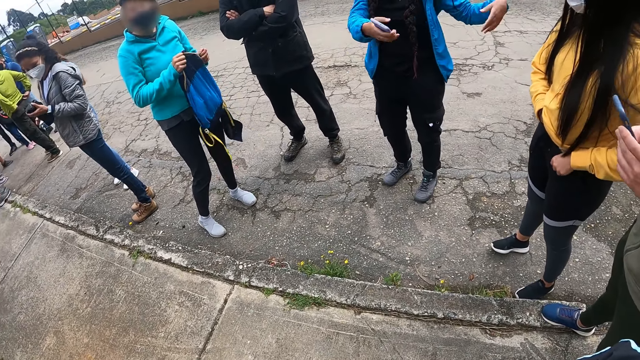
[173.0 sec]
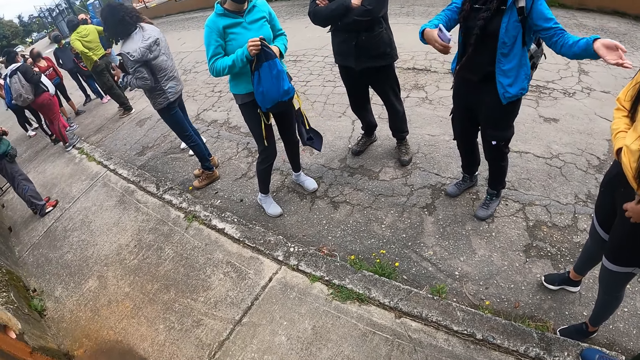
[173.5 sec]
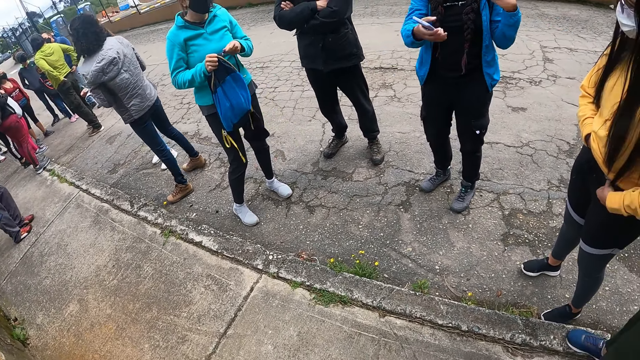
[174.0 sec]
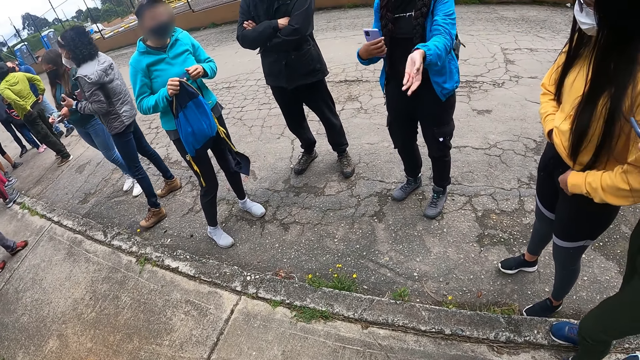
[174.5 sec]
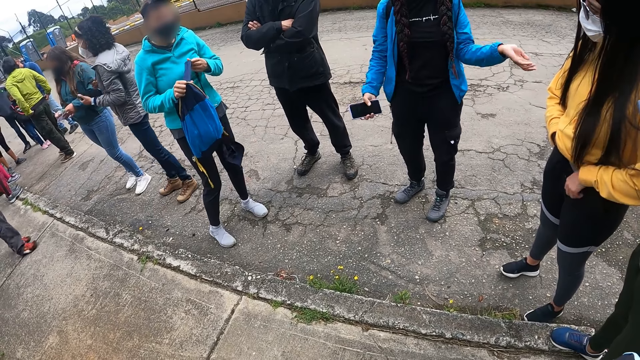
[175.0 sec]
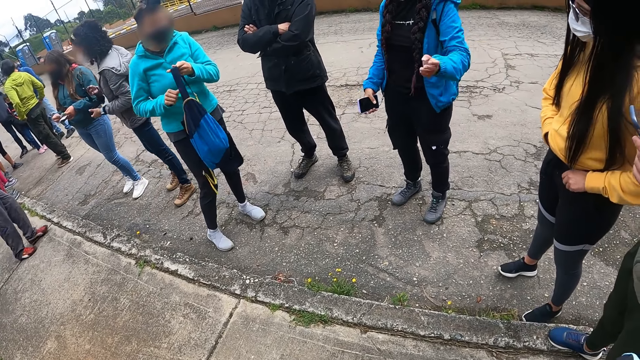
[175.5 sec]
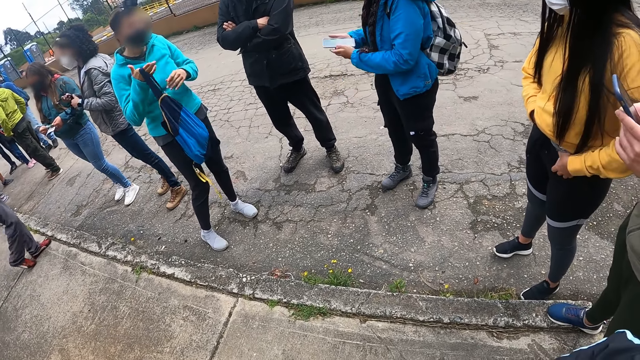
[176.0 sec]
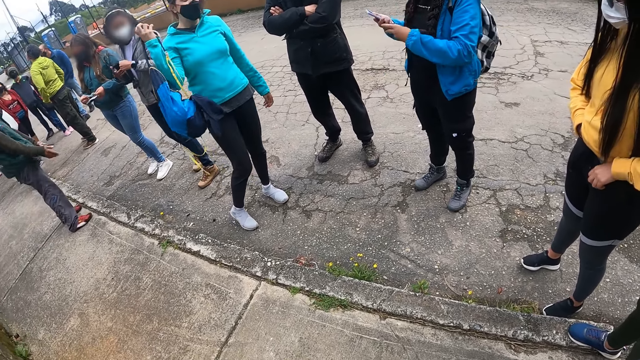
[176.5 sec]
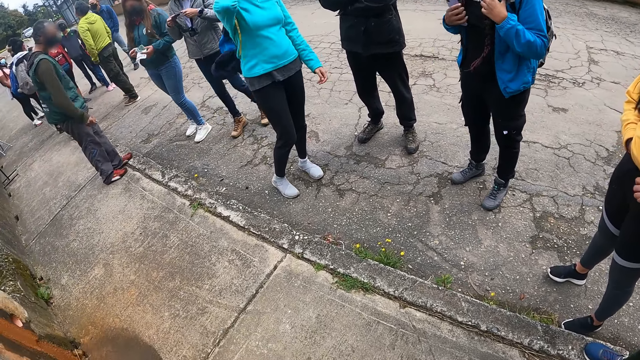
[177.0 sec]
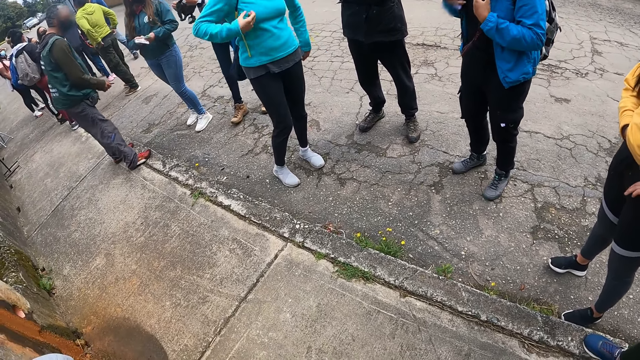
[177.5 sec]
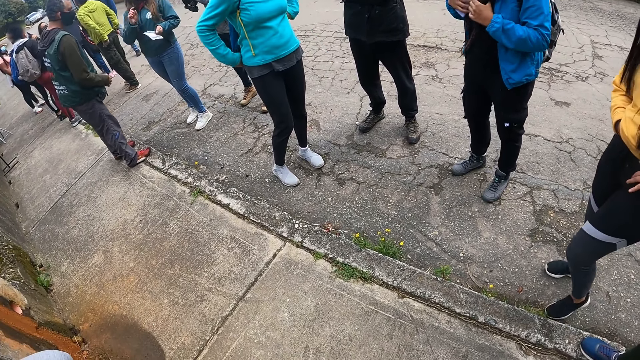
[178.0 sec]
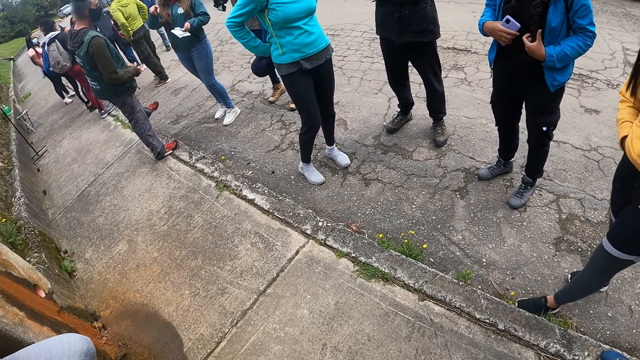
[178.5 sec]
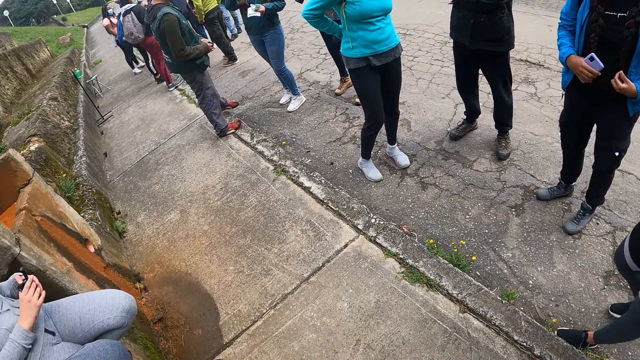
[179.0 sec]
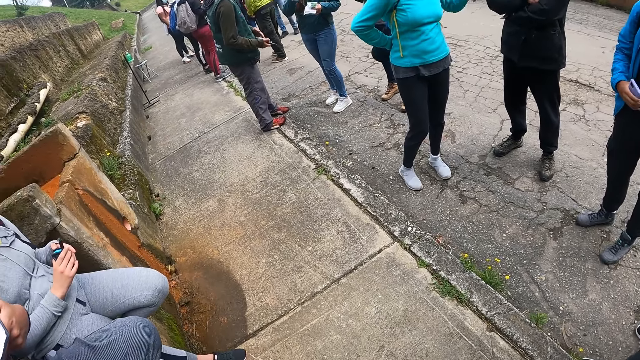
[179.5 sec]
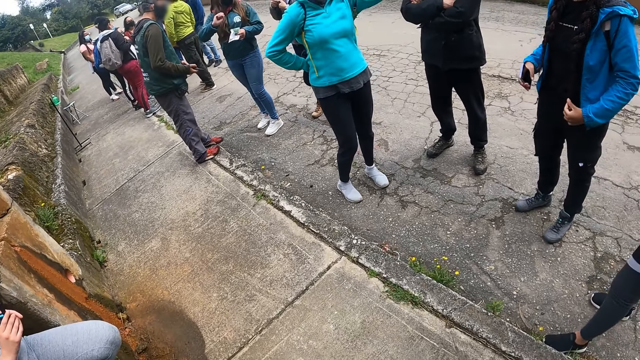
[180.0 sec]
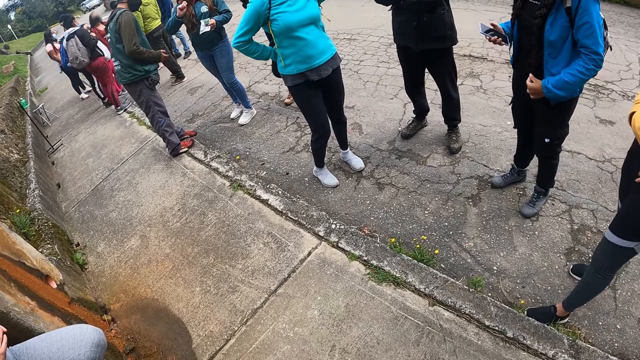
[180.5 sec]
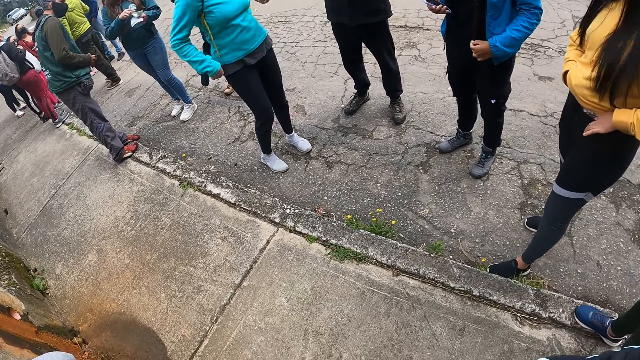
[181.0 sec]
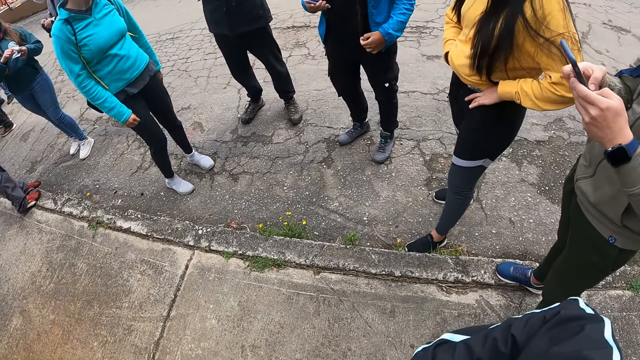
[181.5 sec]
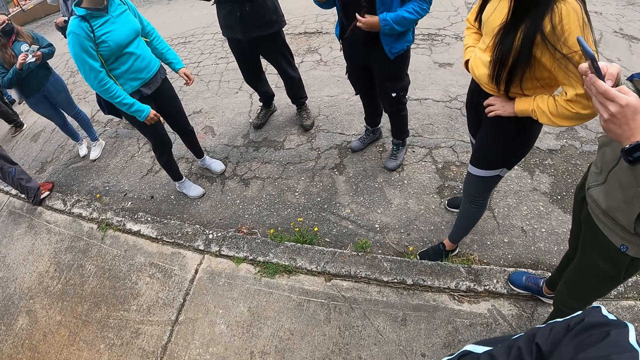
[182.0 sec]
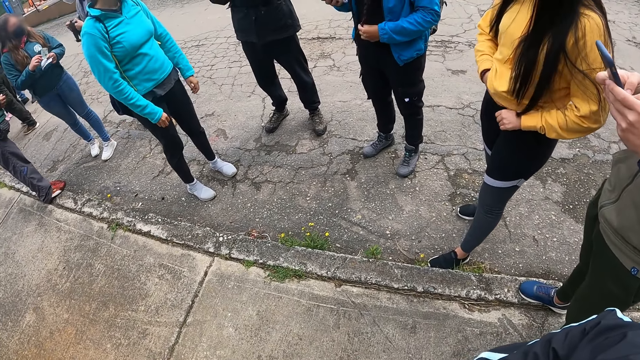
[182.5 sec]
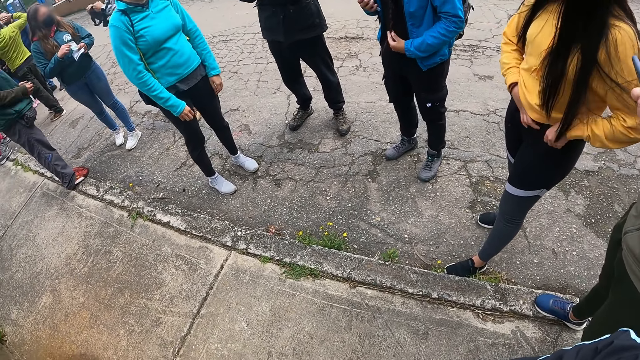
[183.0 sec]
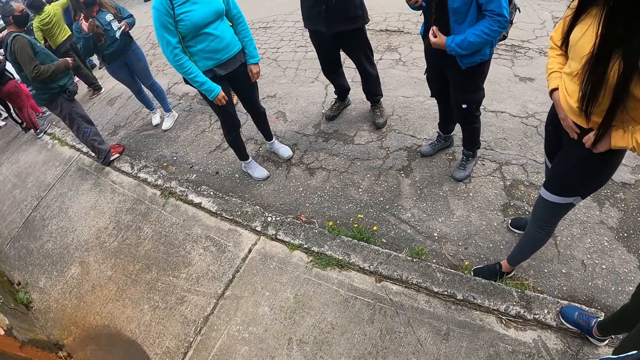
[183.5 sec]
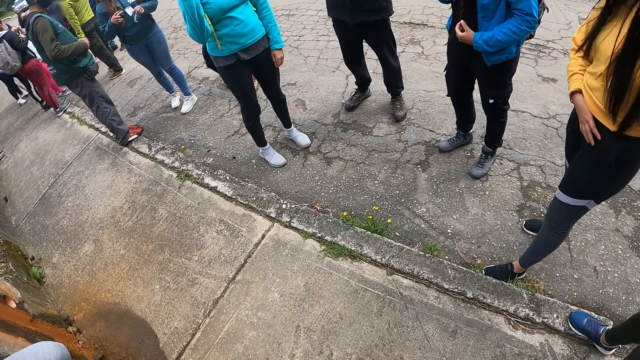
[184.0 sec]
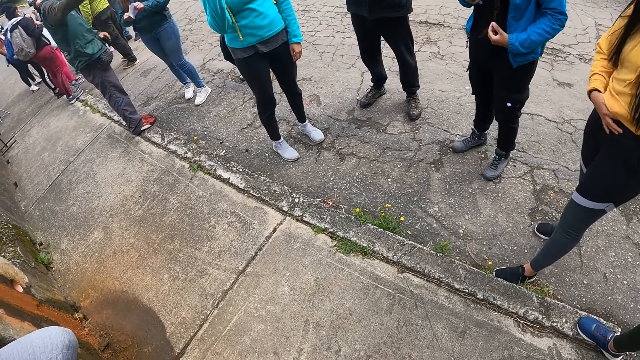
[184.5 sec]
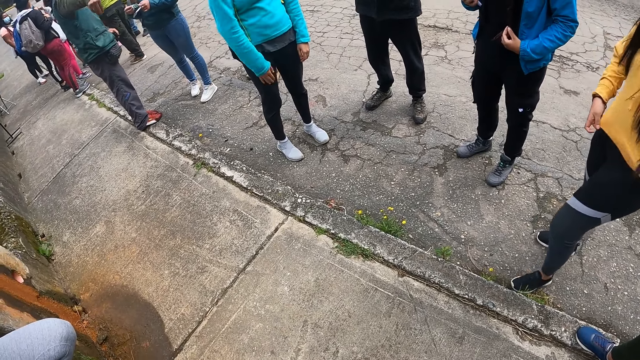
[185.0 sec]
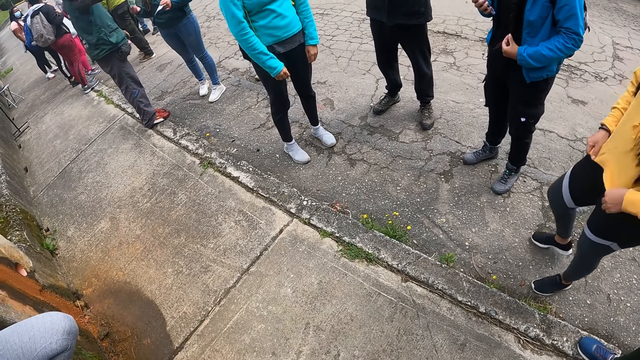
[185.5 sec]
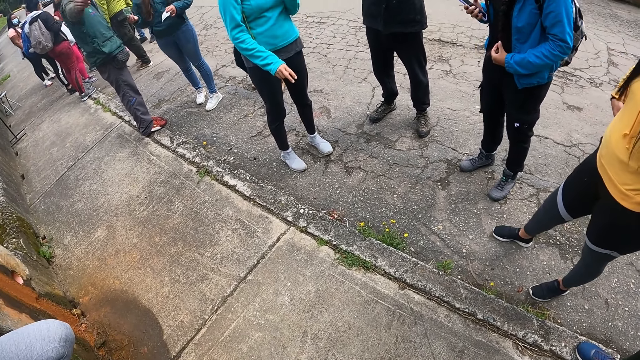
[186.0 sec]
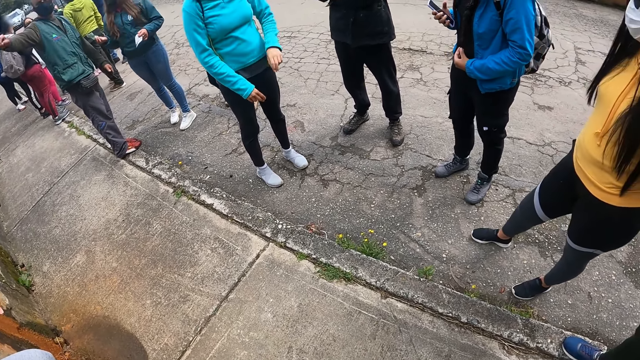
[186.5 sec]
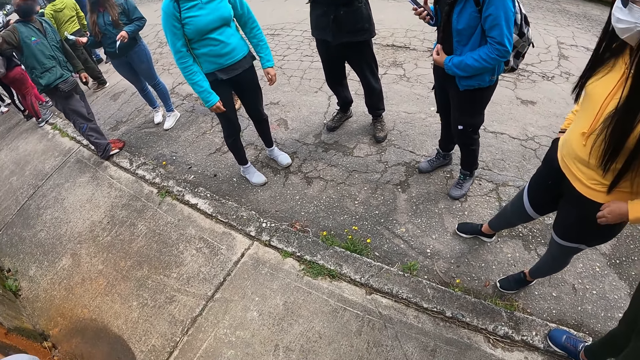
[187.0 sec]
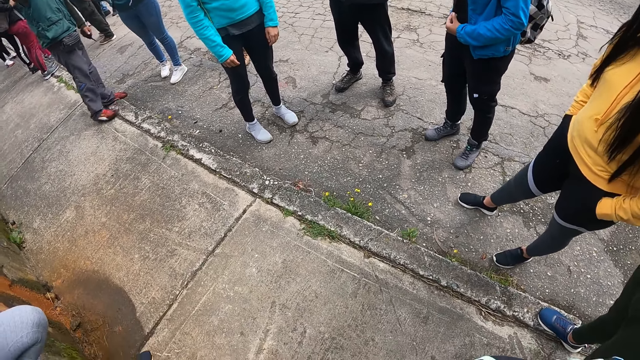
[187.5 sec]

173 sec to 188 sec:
A woman moves hands. Another woman backs the backpack with both hands. A third woman interacts with a man. The third woman points a finger. A fourth woman adjusts her trousers with her hands. The first woman holds her braids. A fifth woman wears the headcam in her hands on her head. The second woman moves a hand. The third woman passes money from her left hand to her right hand. The third woman holds money with hands. The fourth woman pulls her hoodie.

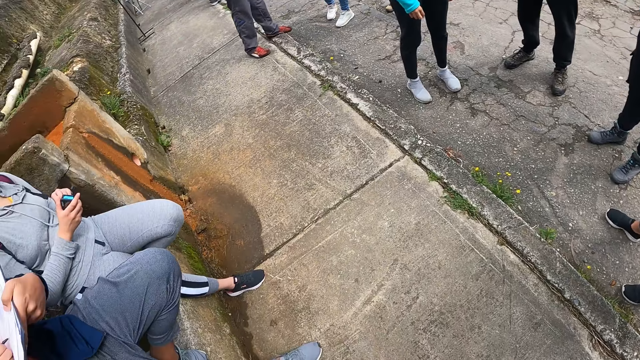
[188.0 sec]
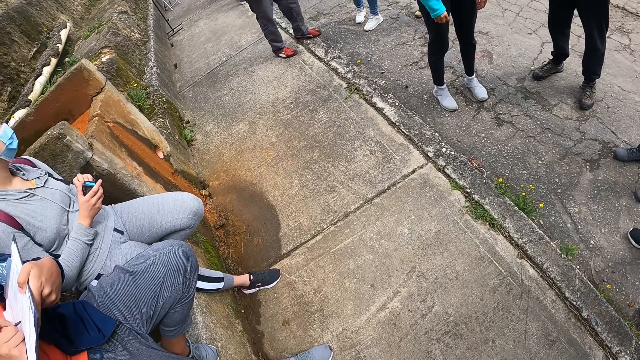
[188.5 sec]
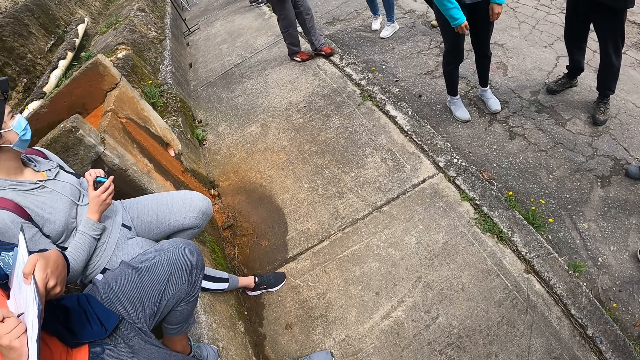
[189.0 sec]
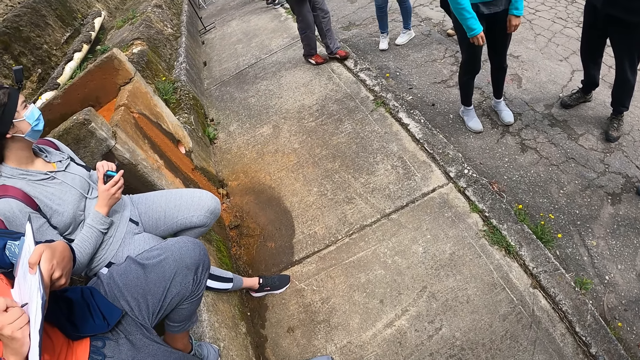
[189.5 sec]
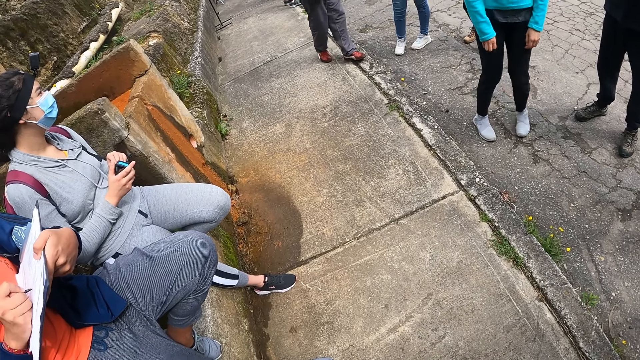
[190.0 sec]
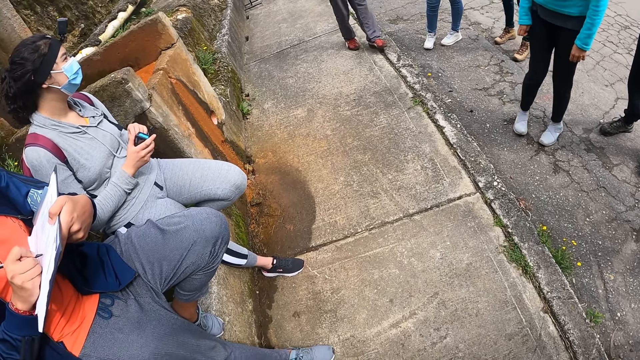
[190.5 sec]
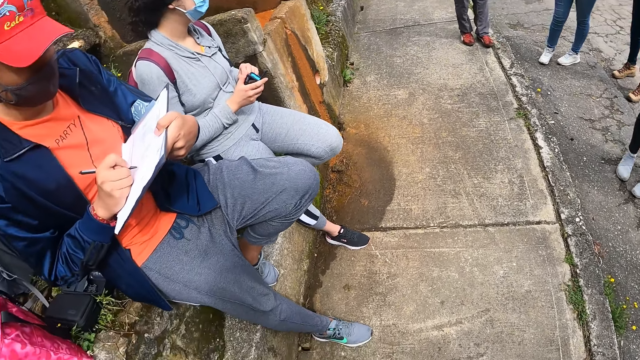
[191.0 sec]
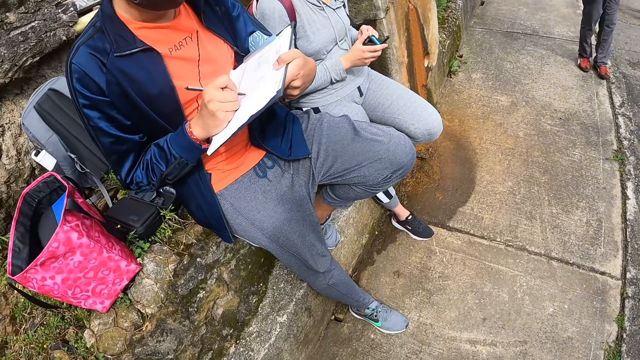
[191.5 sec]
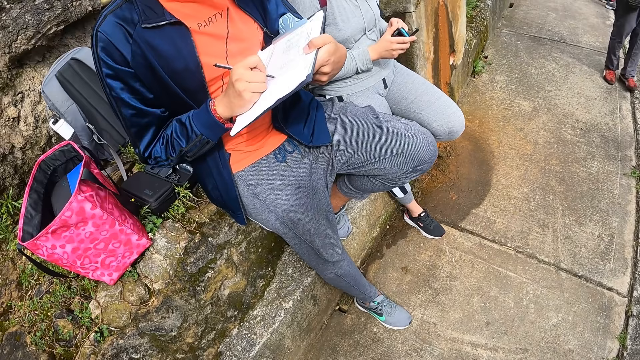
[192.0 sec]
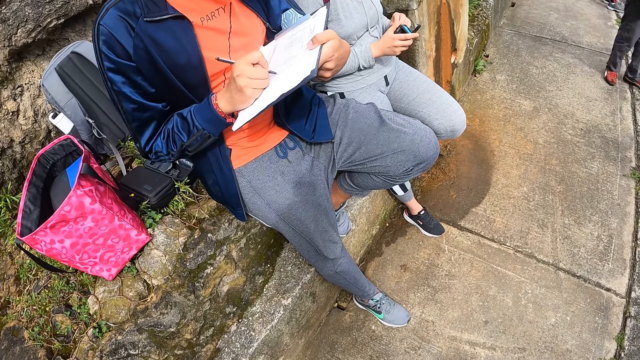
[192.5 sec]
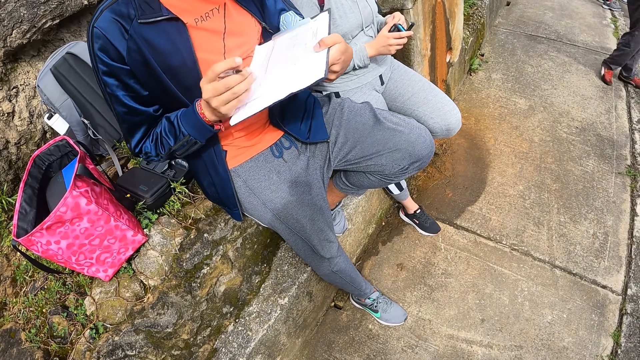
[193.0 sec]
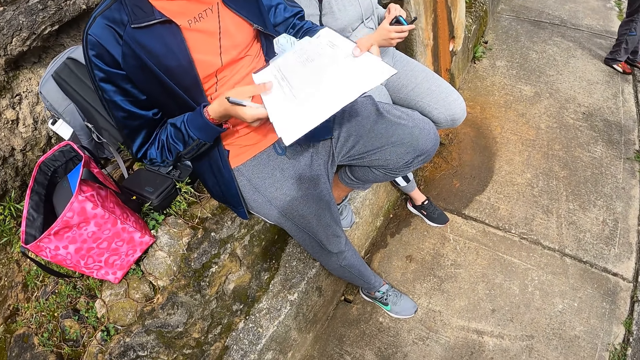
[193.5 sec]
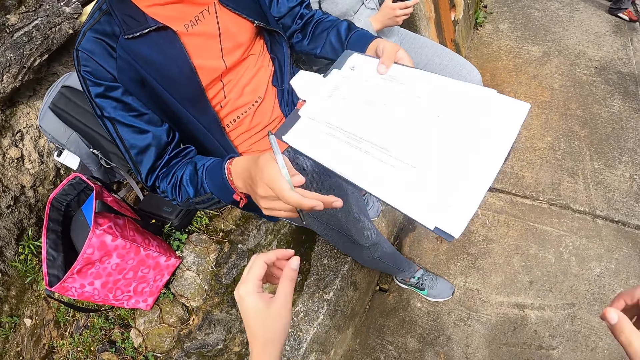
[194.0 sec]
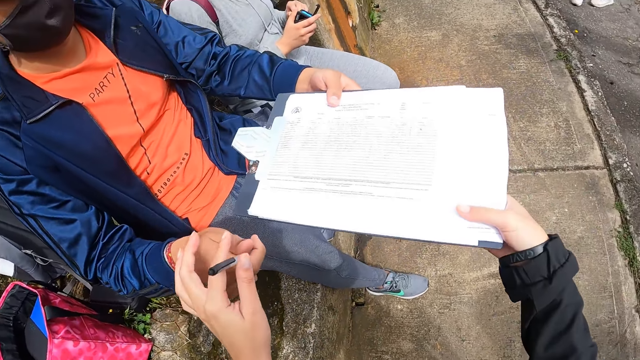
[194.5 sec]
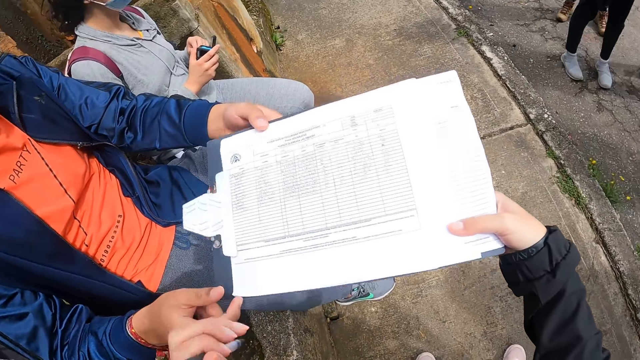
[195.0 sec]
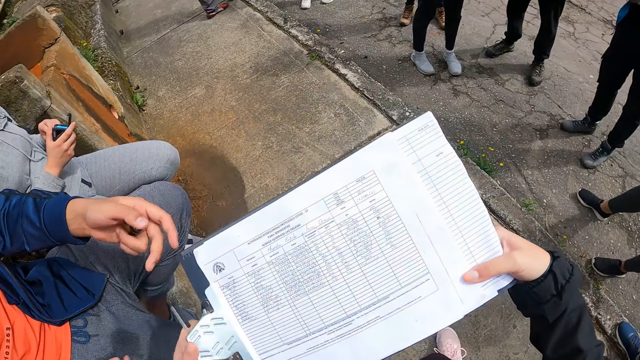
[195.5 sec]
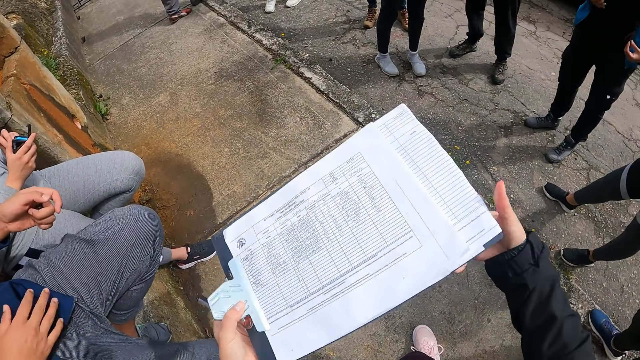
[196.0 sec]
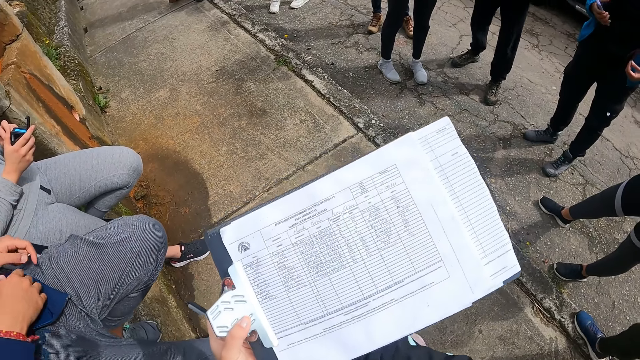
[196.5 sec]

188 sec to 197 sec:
A man writes on a paper. The camera wearer looks at the bags. The man holds the book with both hands. The camera wearer collects the book from the man with her right hand. She collects a pen from the man with her left hand. She holds the book with her left hand.
